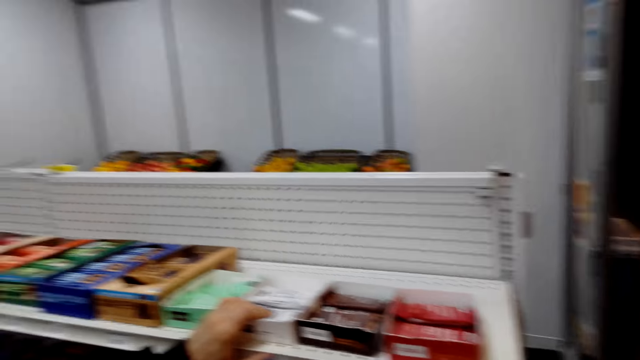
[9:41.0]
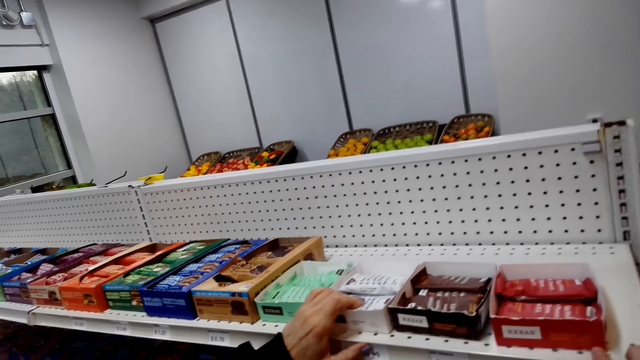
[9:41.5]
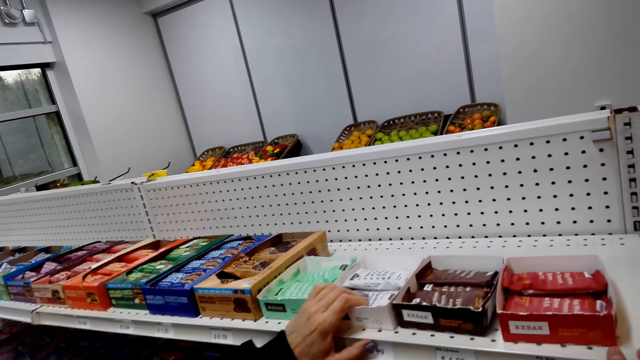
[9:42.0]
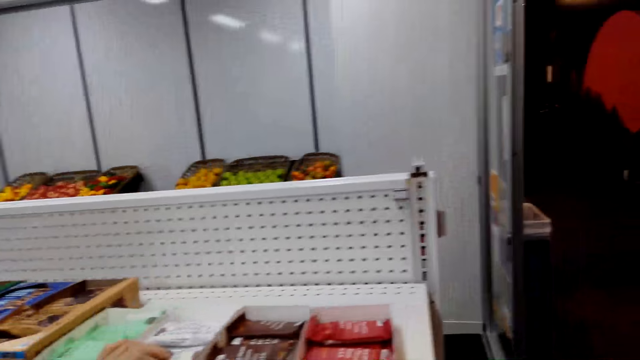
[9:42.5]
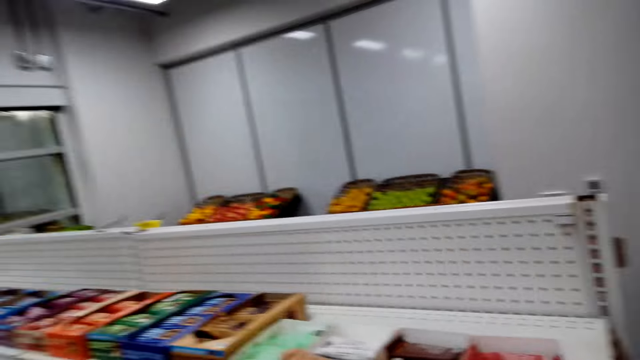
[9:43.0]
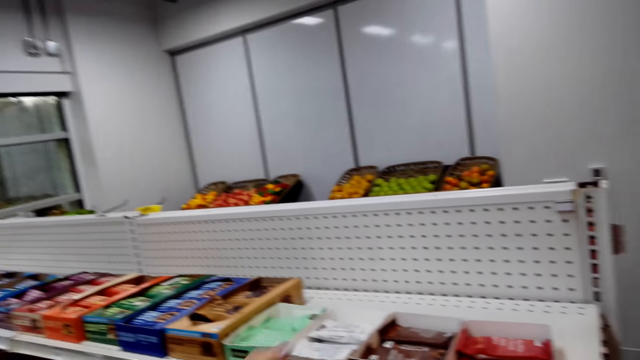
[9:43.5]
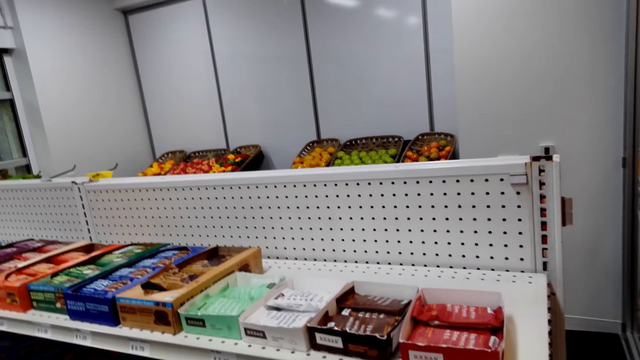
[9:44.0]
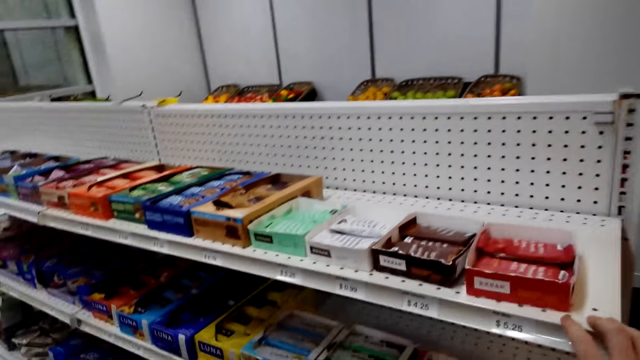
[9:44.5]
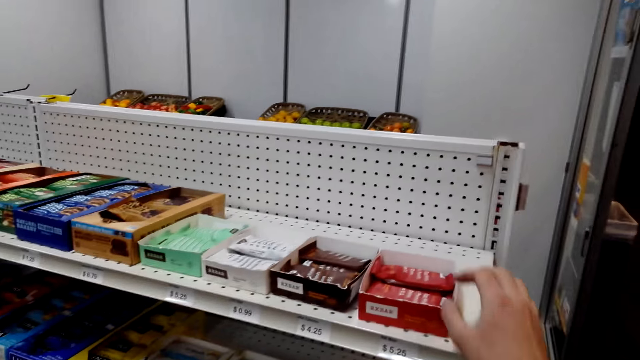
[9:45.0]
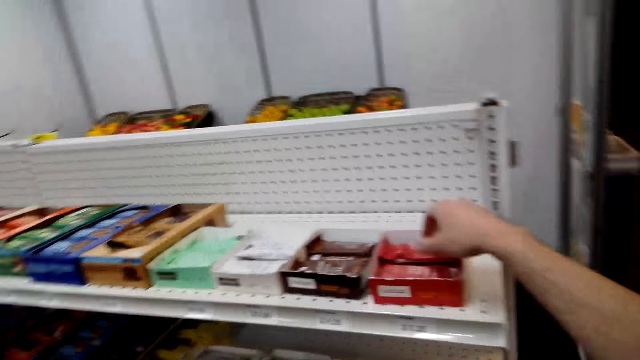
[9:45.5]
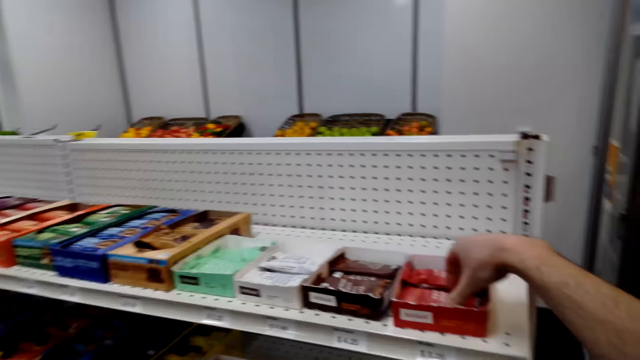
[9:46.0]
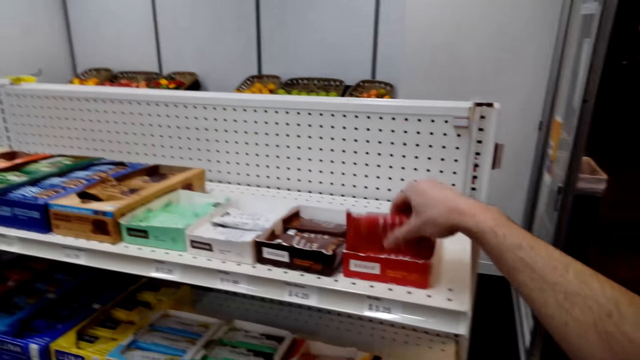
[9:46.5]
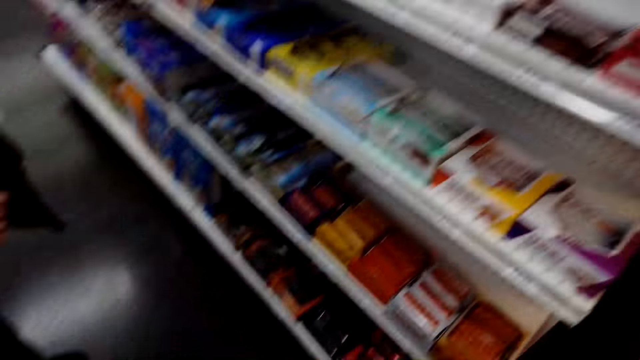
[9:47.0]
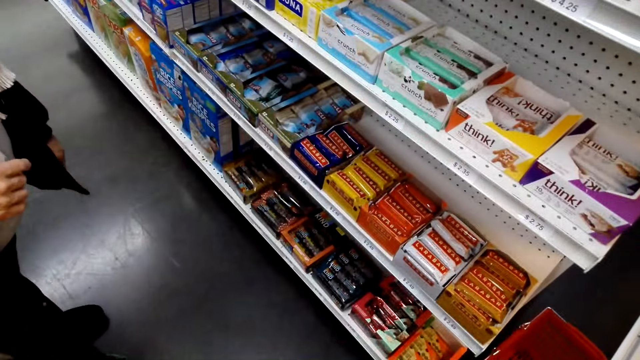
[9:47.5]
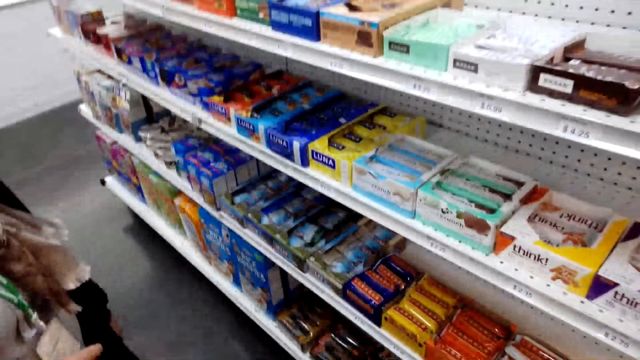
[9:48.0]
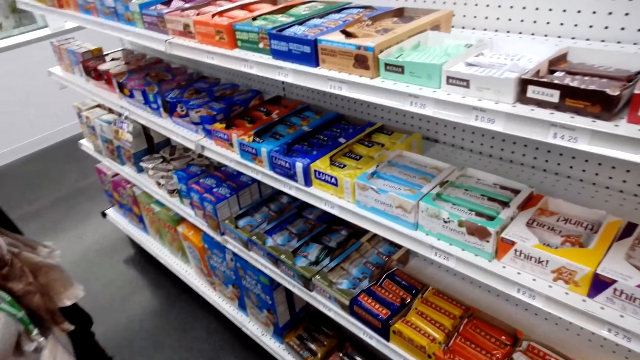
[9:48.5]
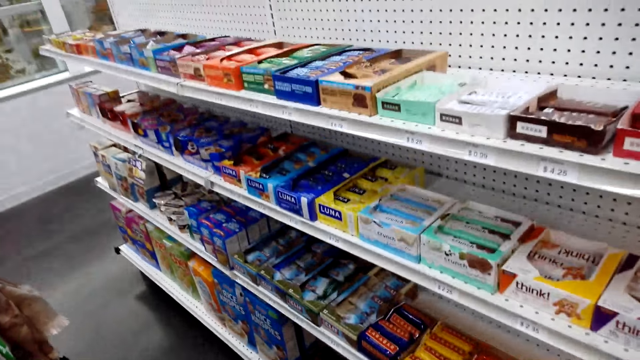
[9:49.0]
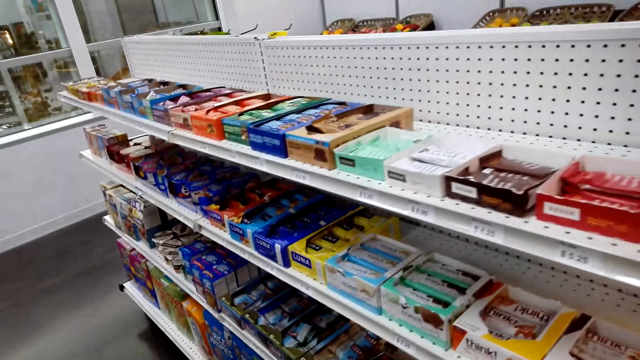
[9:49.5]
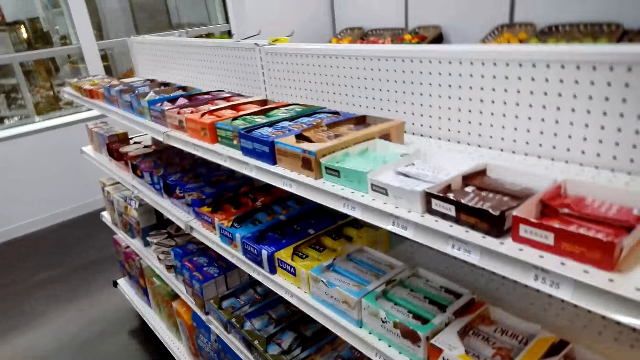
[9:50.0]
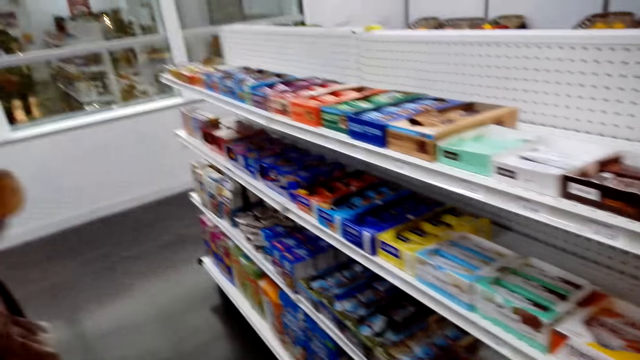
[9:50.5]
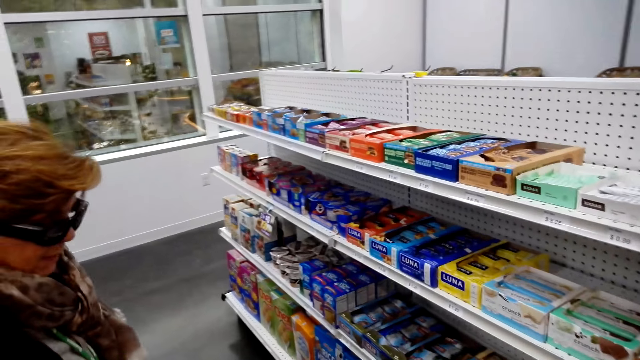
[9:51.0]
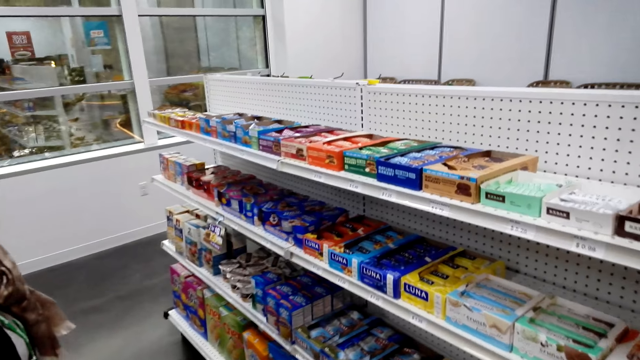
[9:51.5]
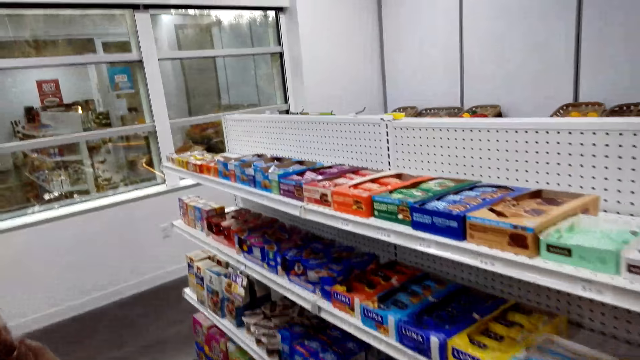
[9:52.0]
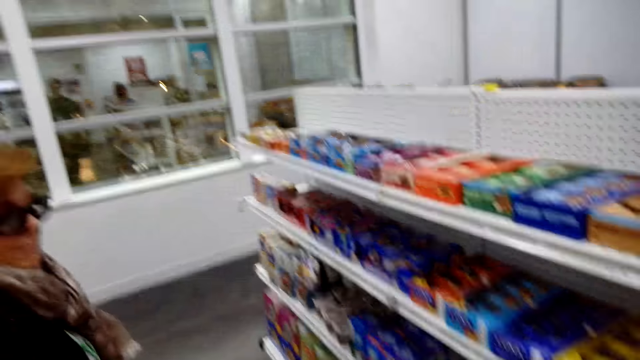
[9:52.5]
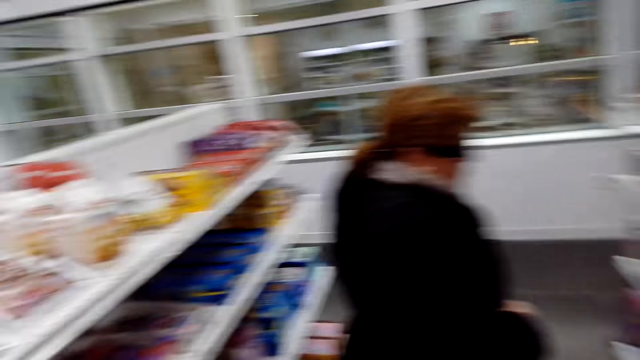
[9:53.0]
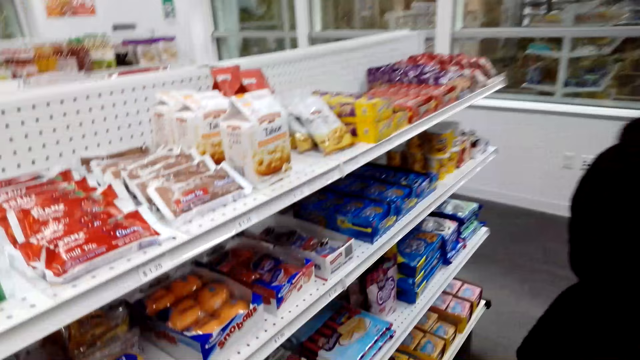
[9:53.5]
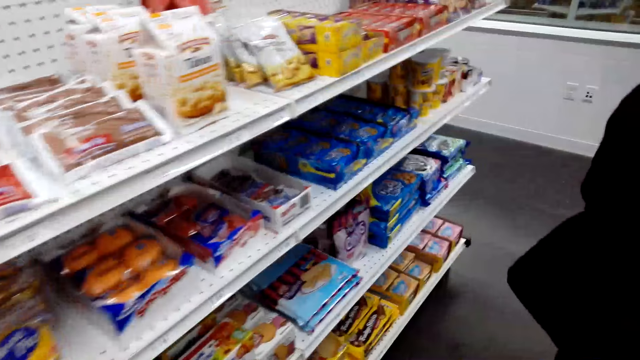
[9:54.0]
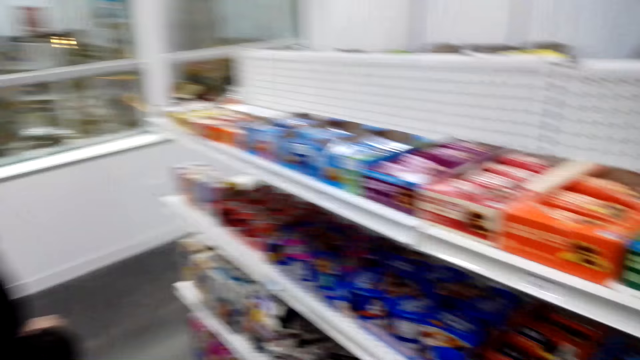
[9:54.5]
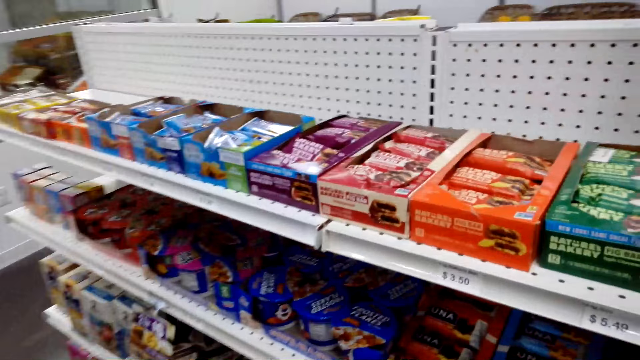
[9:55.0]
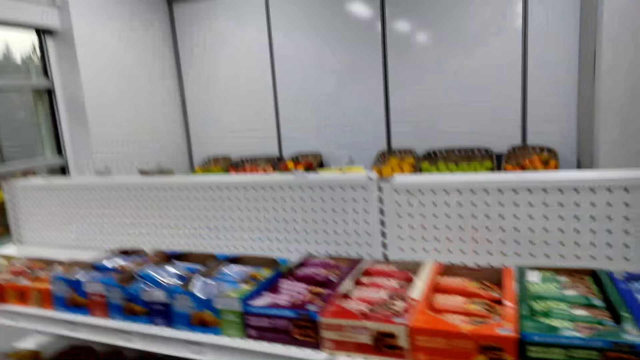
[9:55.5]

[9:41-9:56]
The camera wearer talks with a lady. They look around. They pick up the chocolate. The lady talks with the camera wearer. The camera wearer and the lady walk around the supermarket. The camera wearer talks with the lady. They look around.

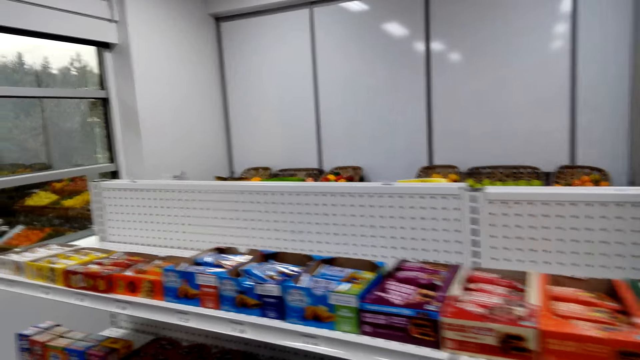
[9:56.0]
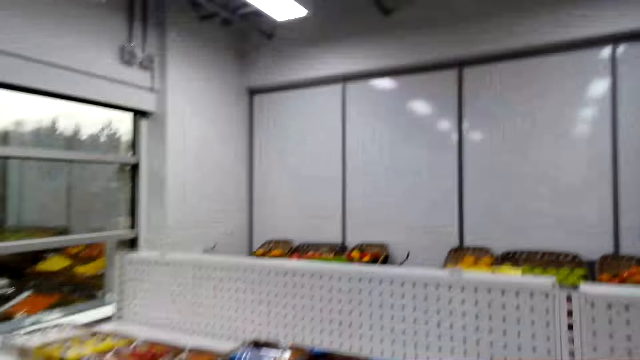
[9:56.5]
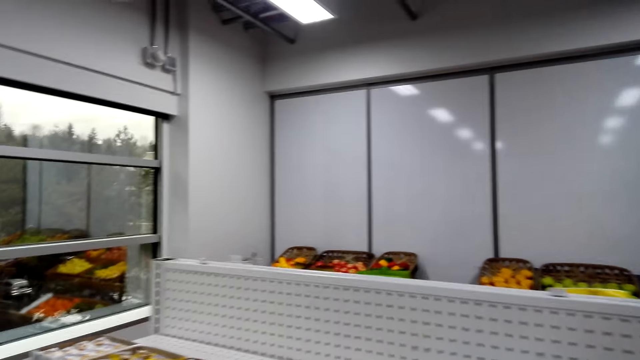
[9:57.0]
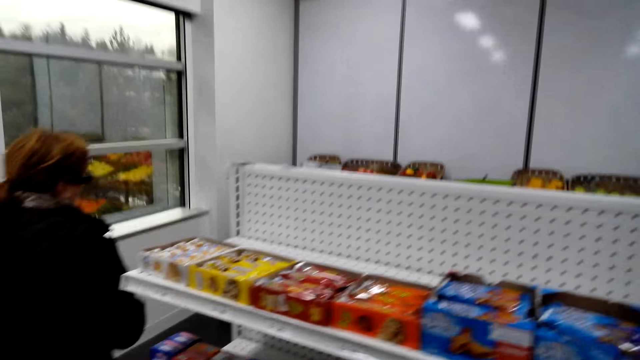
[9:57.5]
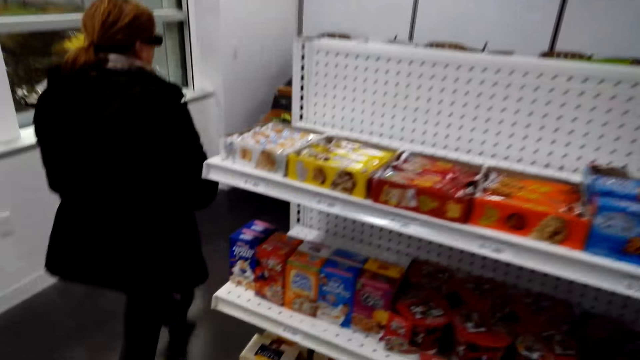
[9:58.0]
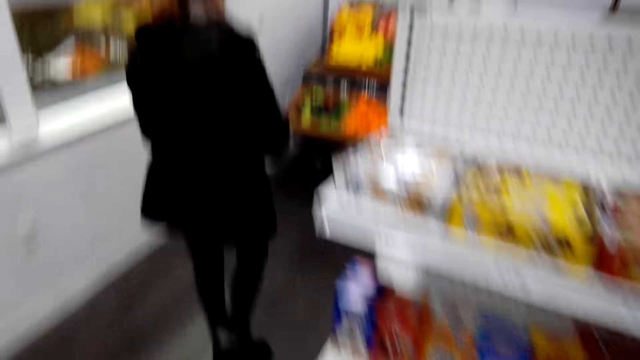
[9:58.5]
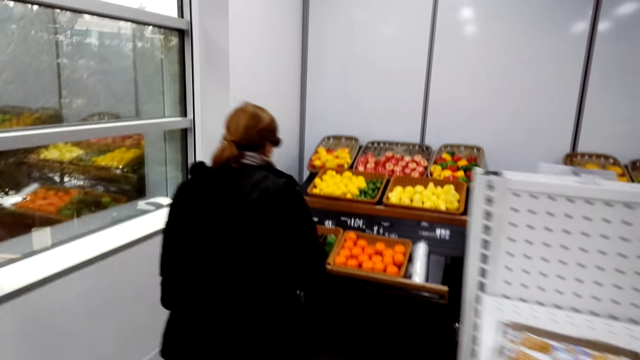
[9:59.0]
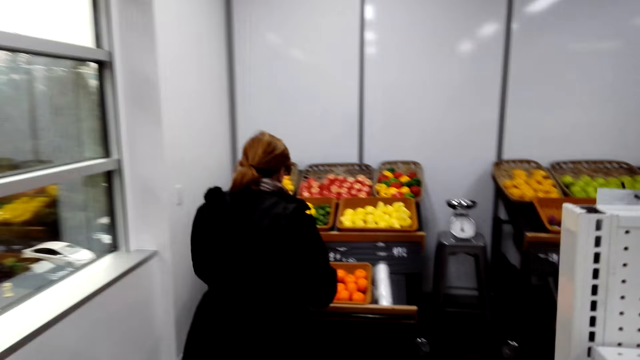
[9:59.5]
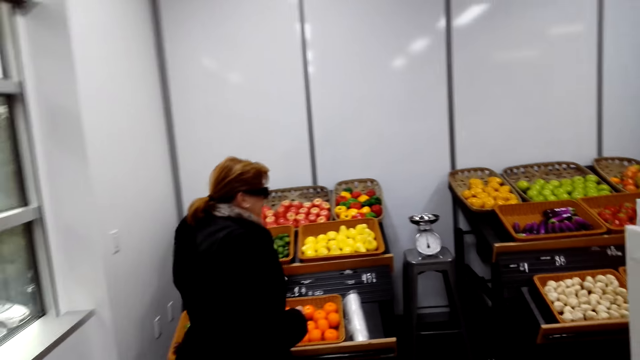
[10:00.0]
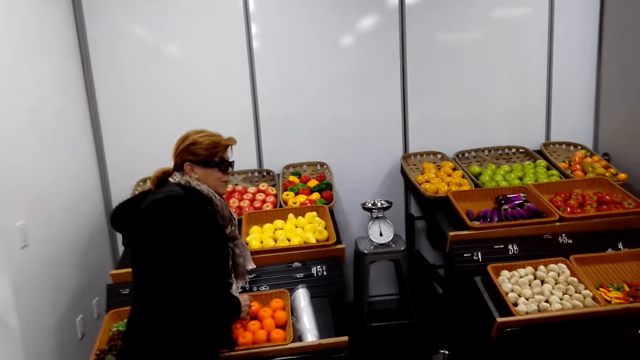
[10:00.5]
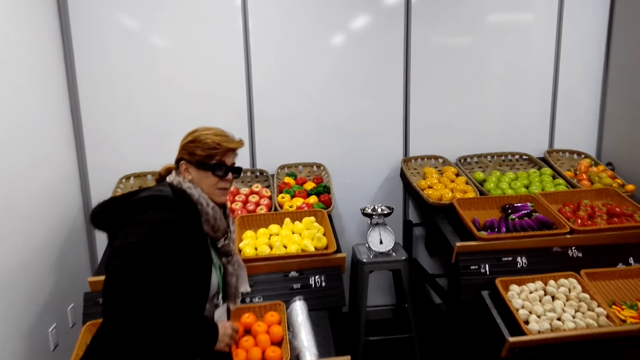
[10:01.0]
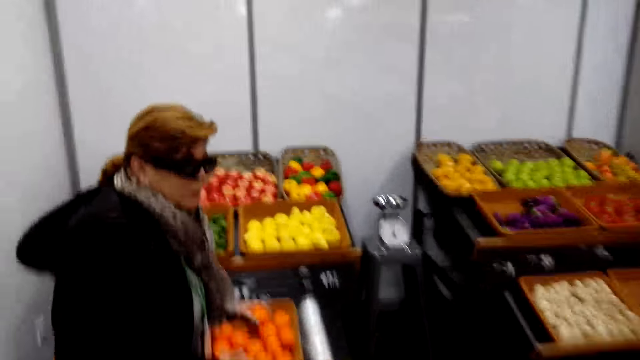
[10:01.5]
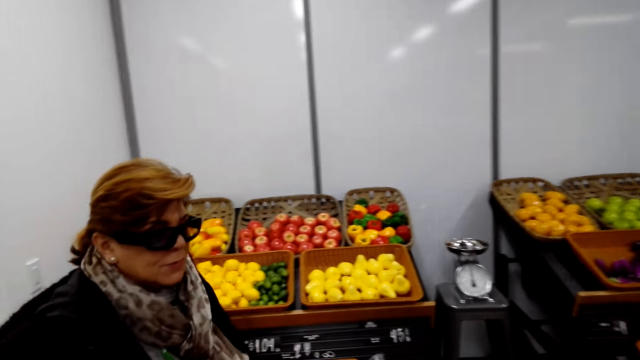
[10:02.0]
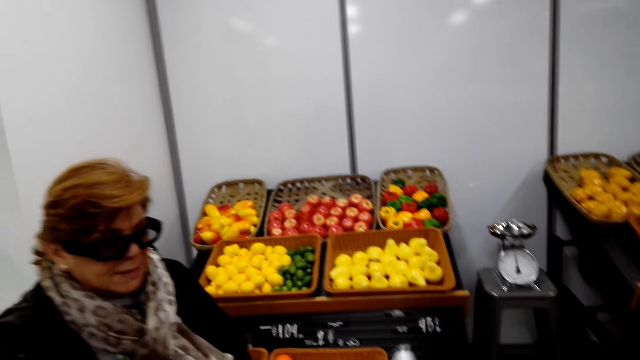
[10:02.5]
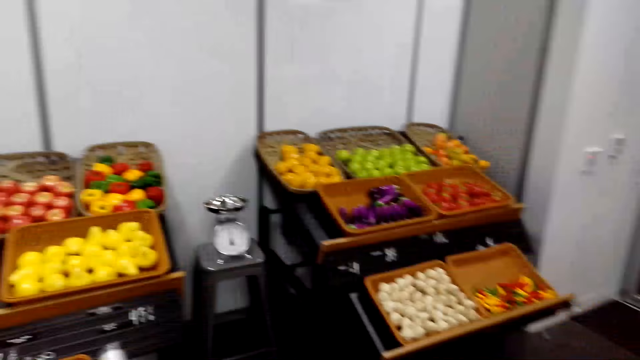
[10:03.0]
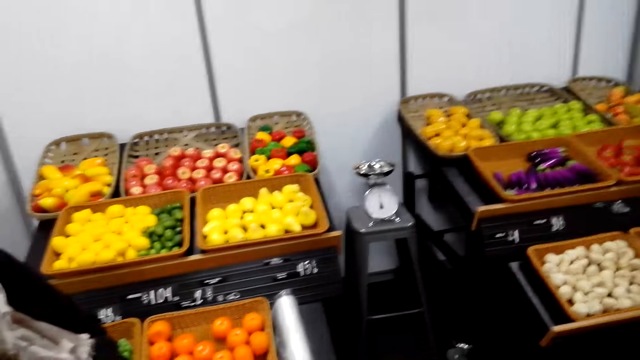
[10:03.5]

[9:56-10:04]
The camera wearer walks in the supermarket. A lady talks with the camera wearer. The camera wearer laughs and talks with the lady.
